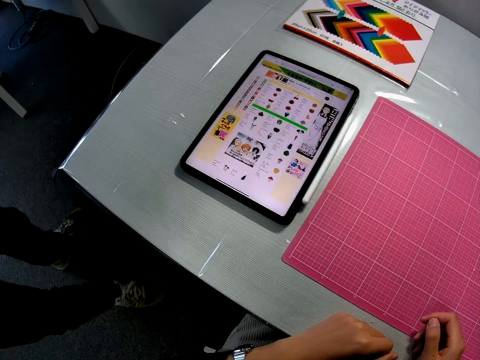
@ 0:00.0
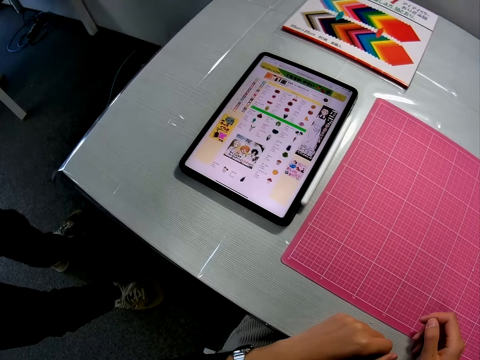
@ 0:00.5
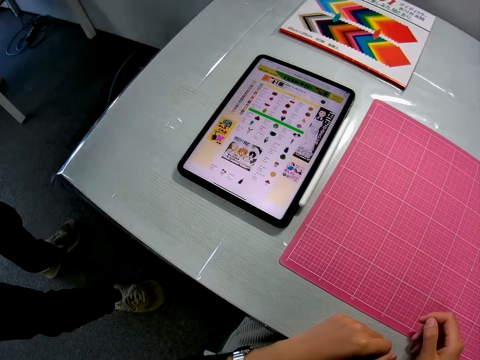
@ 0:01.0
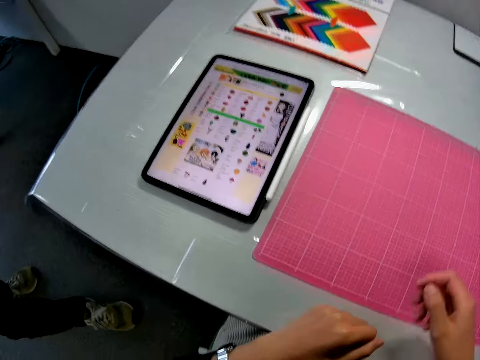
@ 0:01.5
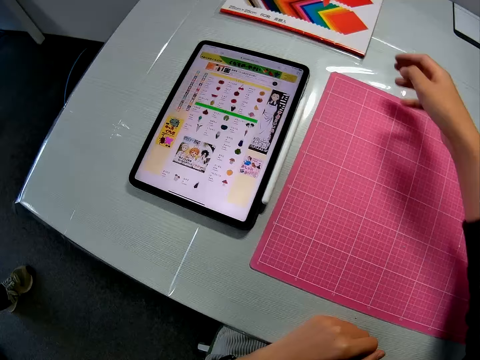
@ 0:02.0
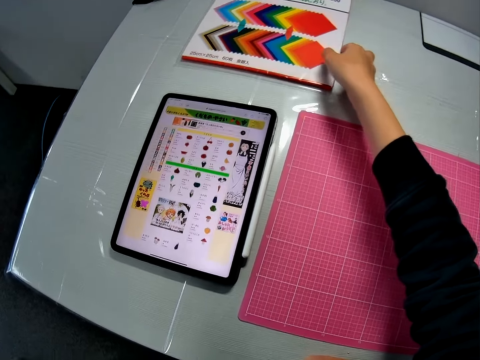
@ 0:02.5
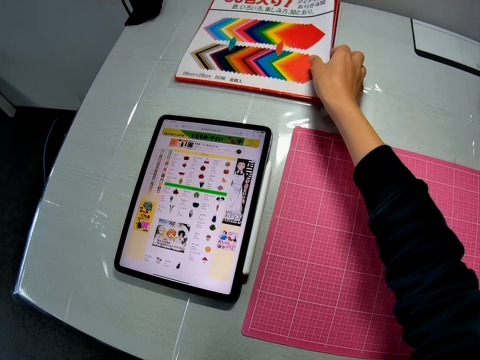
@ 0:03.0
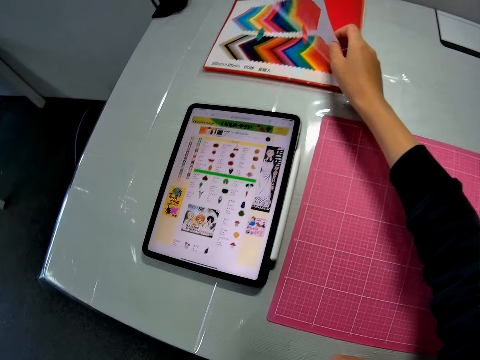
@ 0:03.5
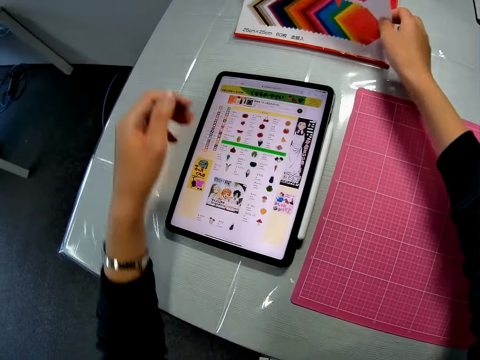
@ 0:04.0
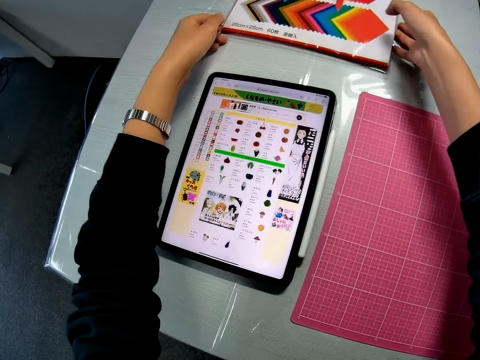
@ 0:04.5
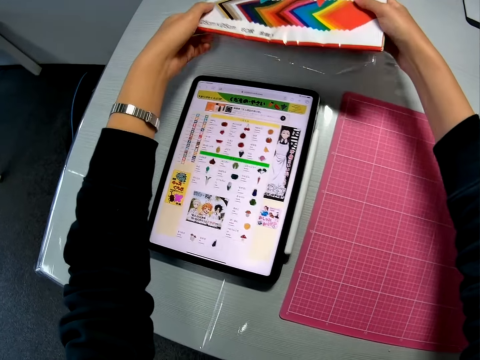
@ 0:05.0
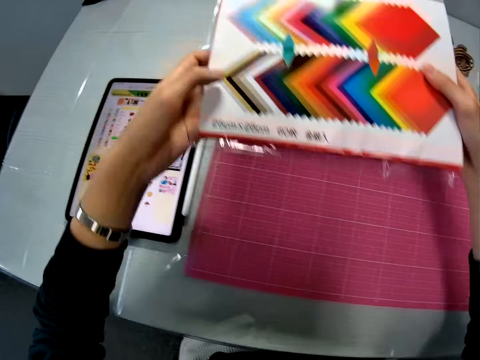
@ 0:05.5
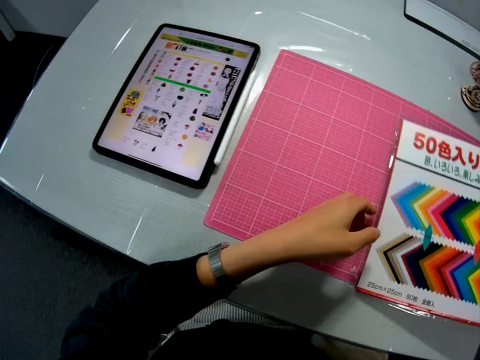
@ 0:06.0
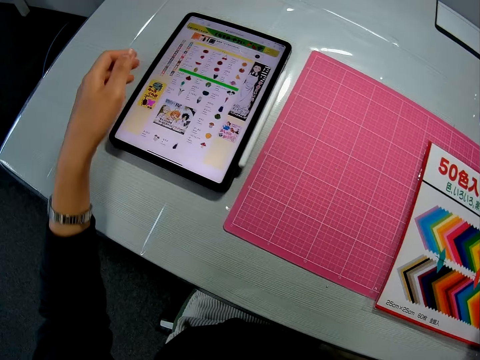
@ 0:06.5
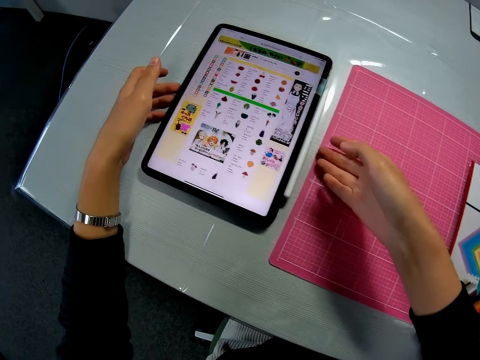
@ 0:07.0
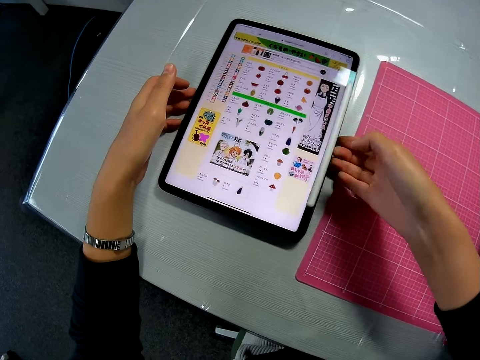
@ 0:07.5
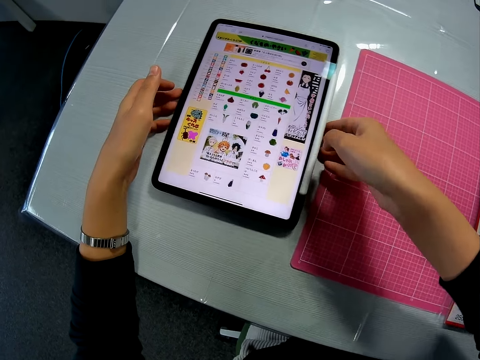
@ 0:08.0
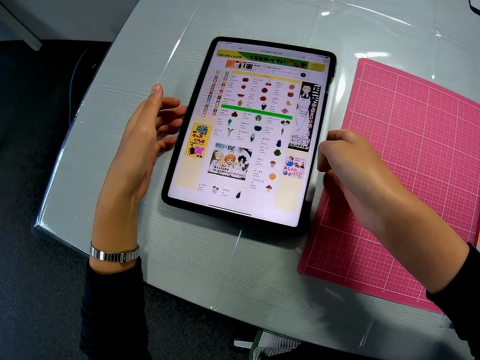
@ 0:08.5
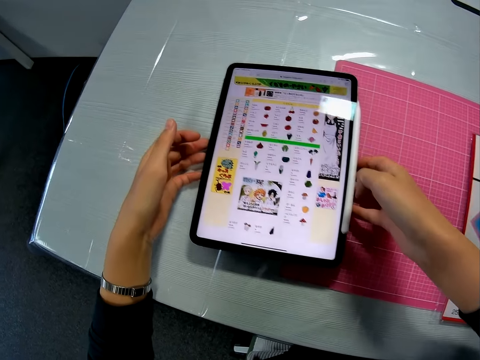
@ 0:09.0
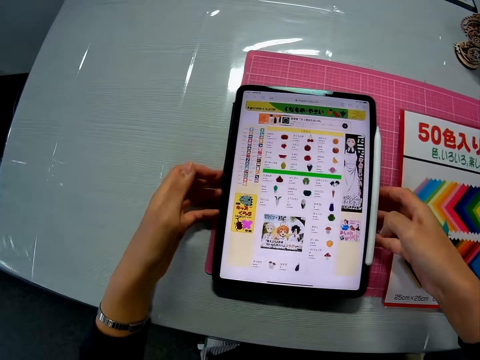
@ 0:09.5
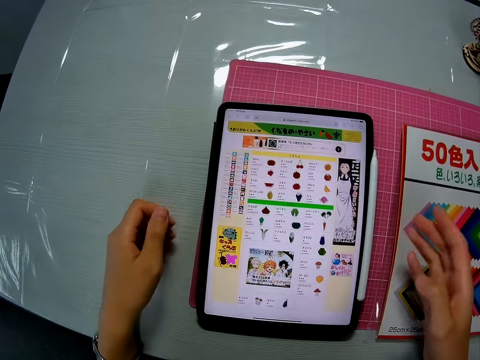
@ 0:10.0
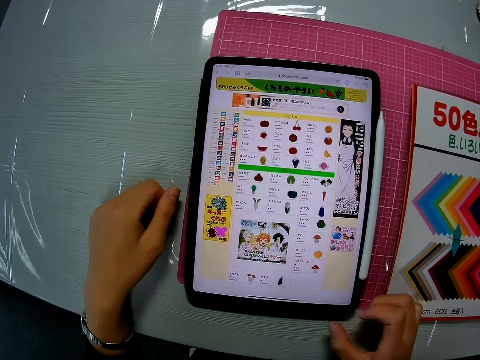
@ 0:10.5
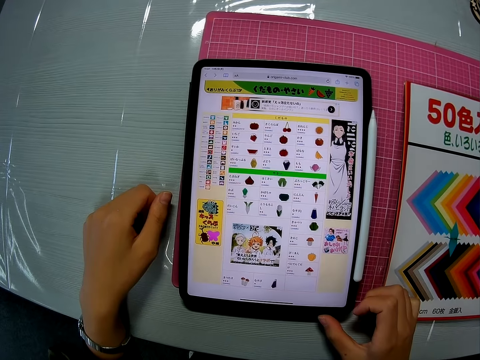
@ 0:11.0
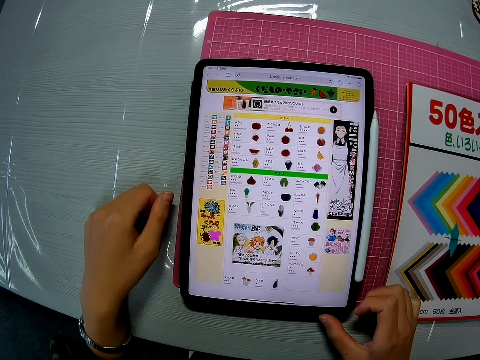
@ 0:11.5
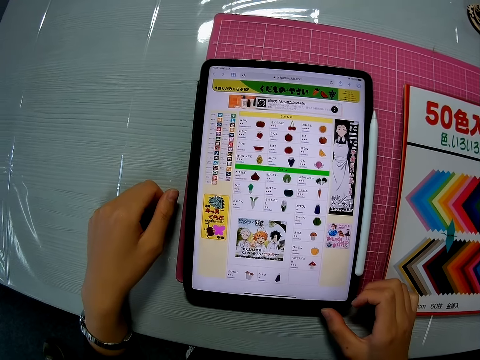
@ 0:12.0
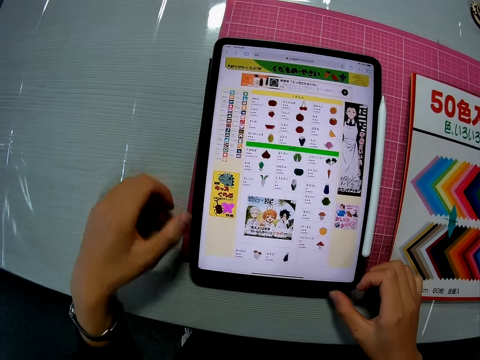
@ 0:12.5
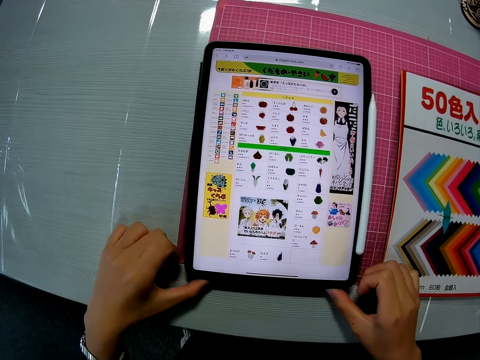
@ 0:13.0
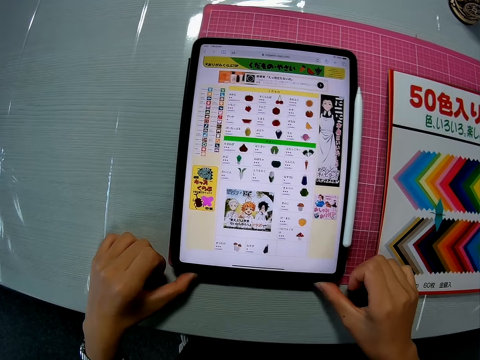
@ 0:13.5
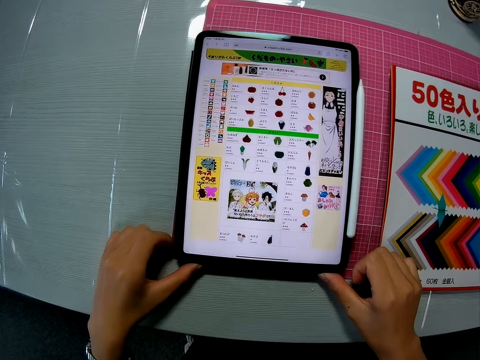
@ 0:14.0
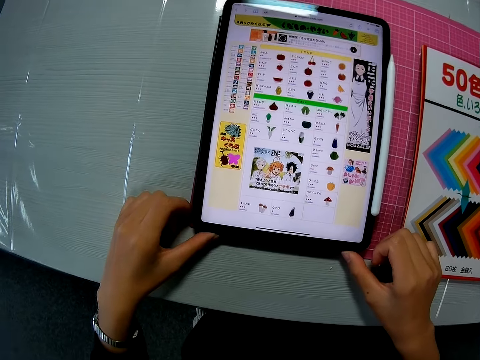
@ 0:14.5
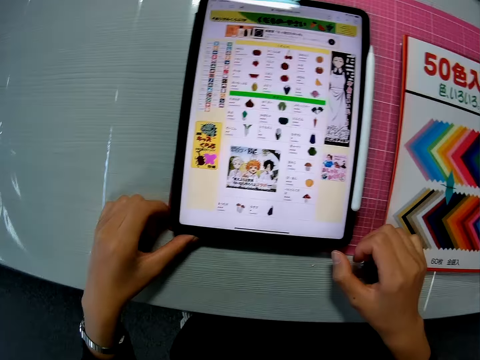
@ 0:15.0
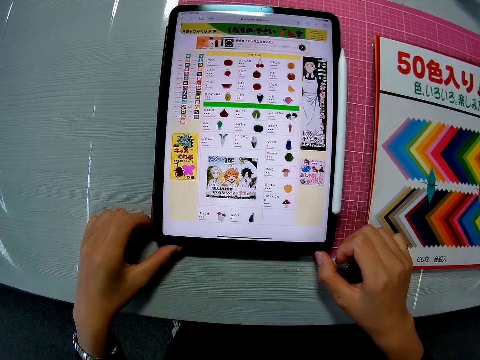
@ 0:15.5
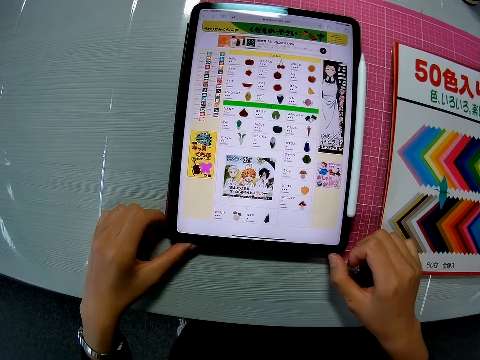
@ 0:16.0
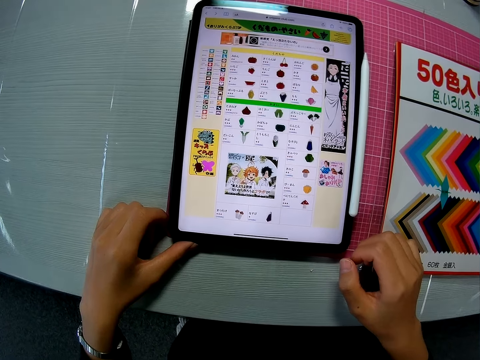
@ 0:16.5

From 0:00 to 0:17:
A man stands on the left of the camera wearer. The camera wearer sits on a chair in a paper work area. She raises the cover of a craft book with her right hand. She takes the book with both hands from the left side of the table. She holds the ream of papers. She drops the book on the cutting mat of the table. She moves a mobile tablet on the left side of the table to the cutting mat. She picks up the tablet. She checks the craft work in the mobile tablet. She touches the base of the mobile tablet with her right thumb. She holds the tablet. She adjusts the mobile tablet on the cutting mat. She pushes the tablet.

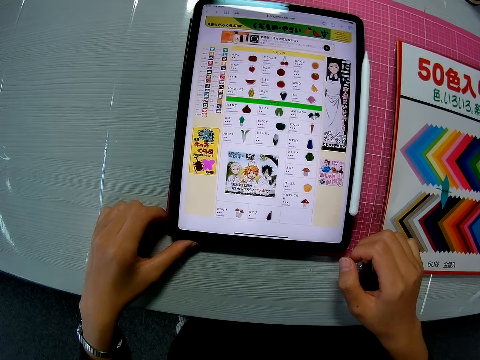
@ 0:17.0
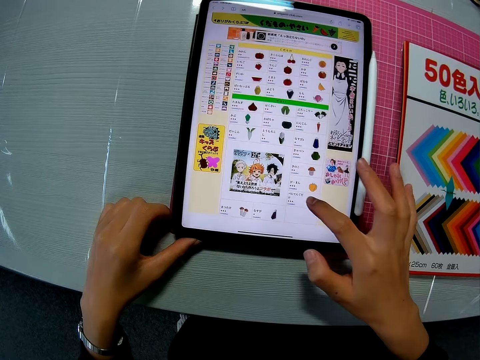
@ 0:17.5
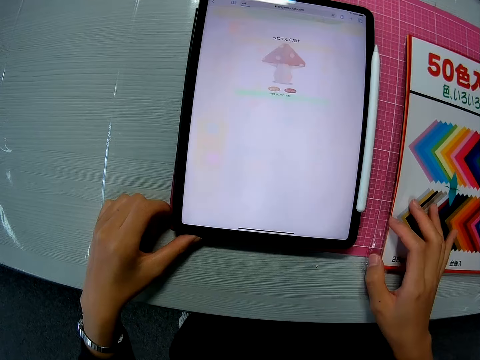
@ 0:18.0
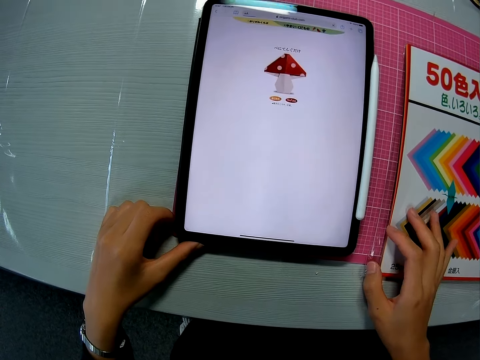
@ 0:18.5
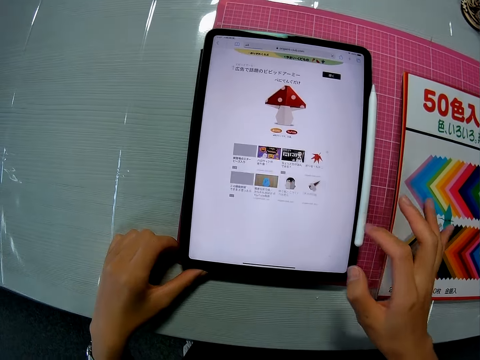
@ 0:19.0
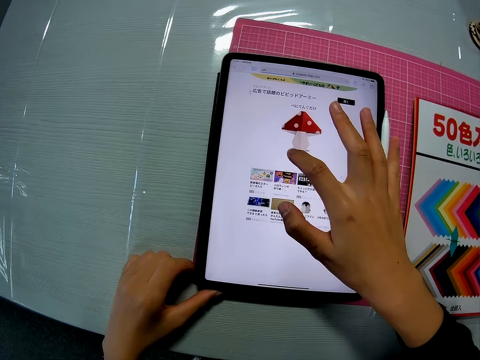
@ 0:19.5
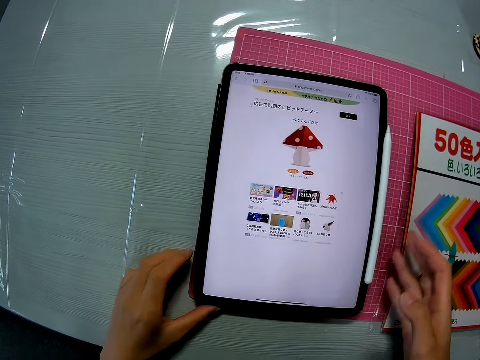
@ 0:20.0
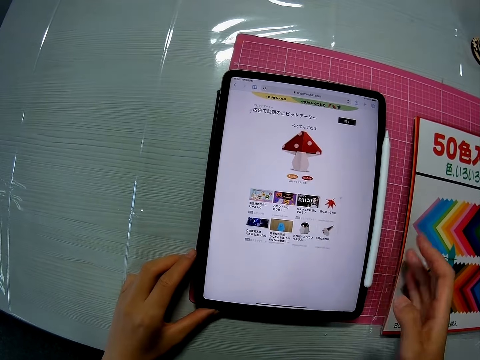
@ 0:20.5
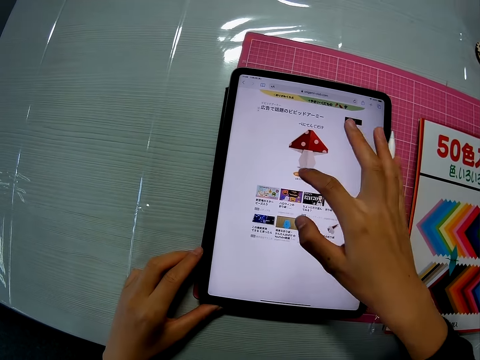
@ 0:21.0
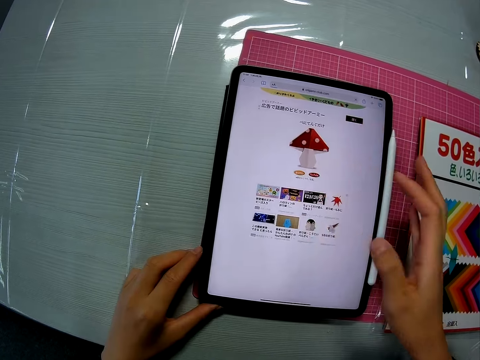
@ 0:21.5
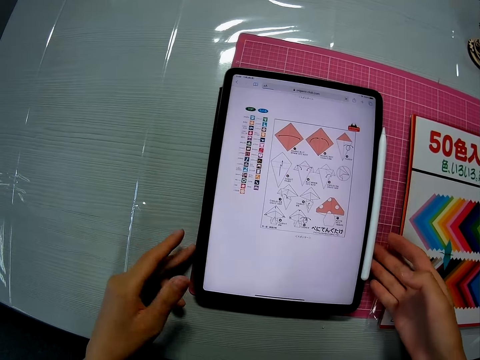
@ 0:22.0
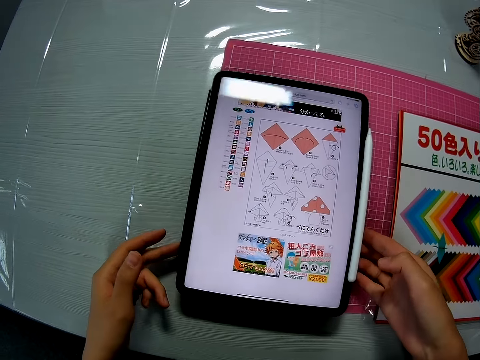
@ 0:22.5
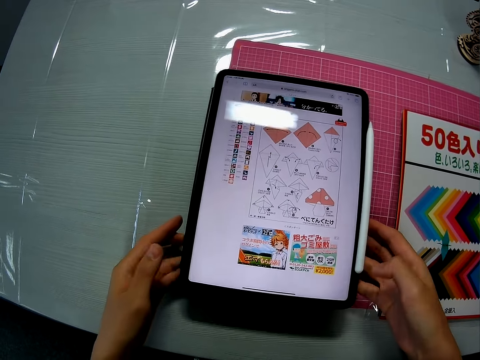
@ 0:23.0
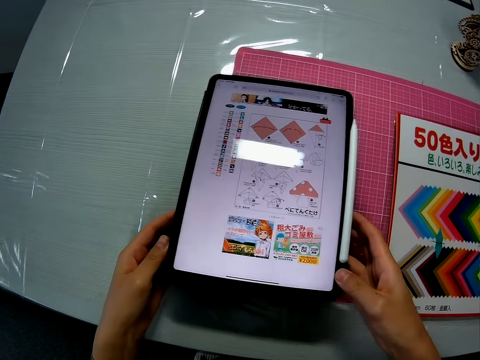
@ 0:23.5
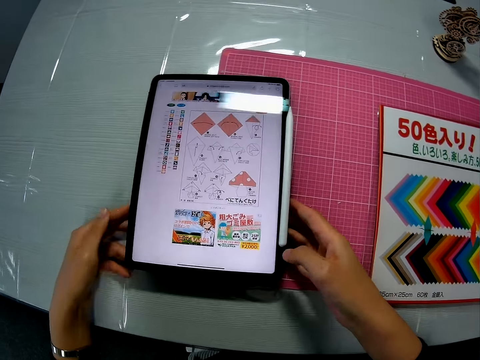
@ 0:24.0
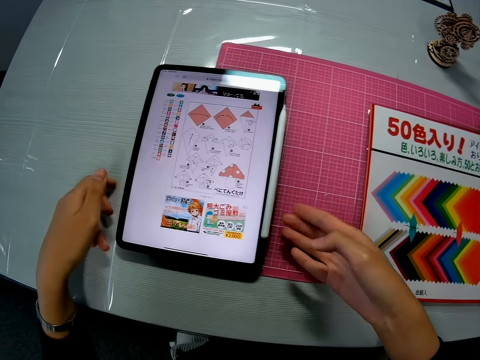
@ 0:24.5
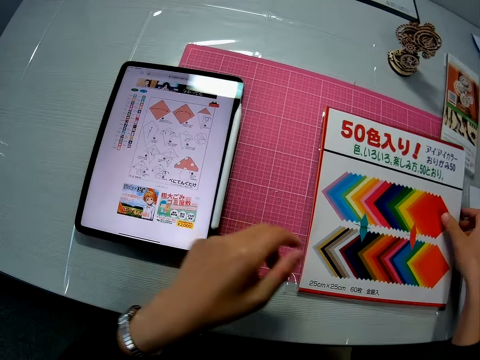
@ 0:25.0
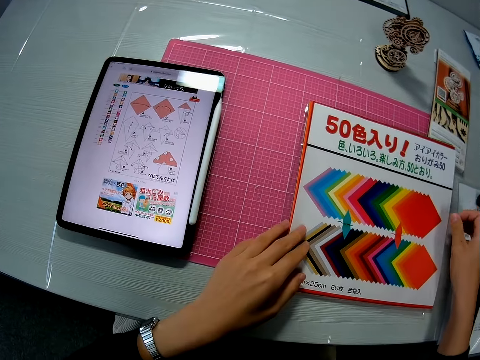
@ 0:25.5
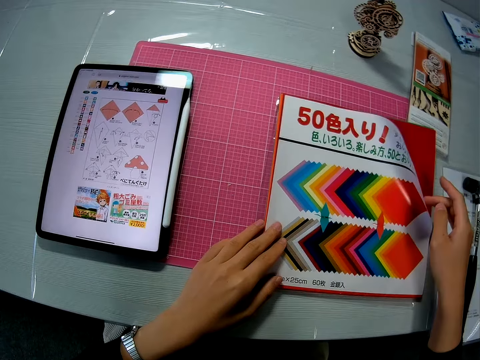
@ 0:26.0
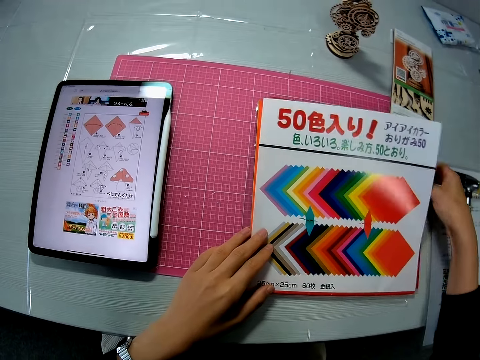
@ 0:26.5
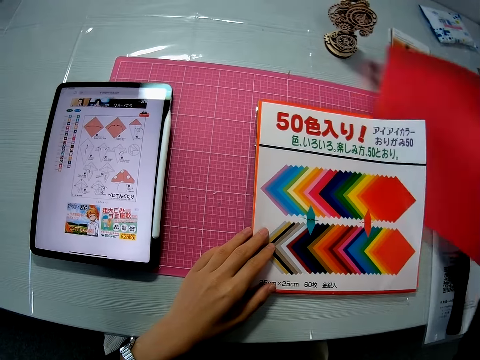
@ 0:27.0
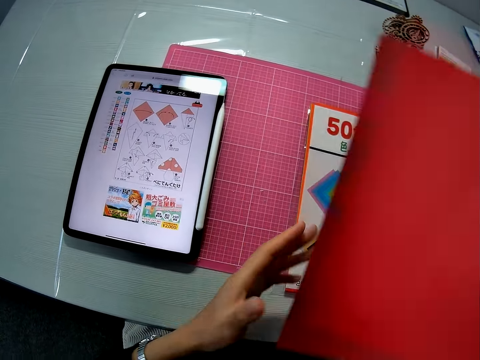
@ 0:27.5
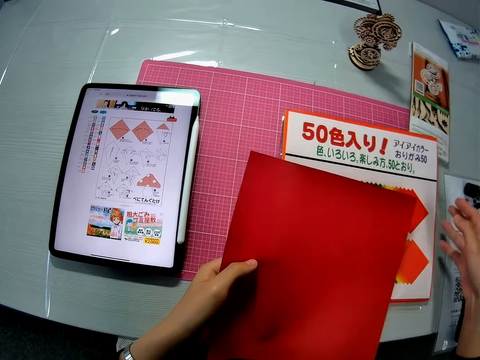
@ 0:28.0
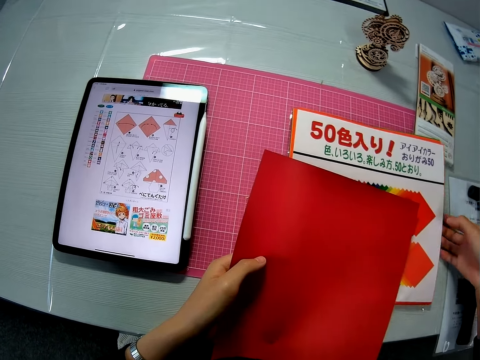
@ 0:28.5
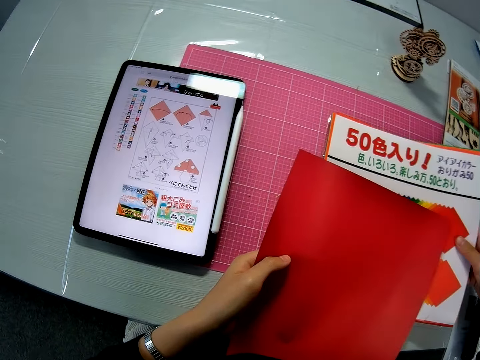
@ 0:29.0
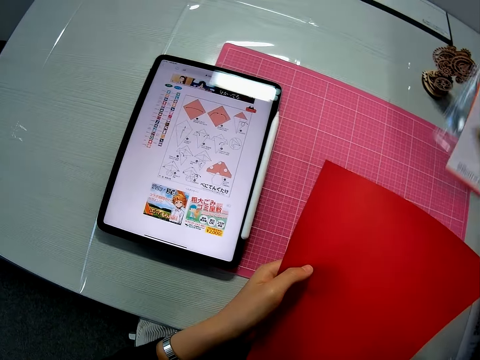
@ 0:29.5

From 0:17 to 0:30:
The camera wearer touches the tablet screen. They touch the screen. They move the mobile tablet to the left on the cutting mat. They hold the tablet. They raise the right side of the book. They take a crafting sheet beneath the cover of the book. They hold the ream of papers. They move the book from the cutting mat to the left side of the table.
